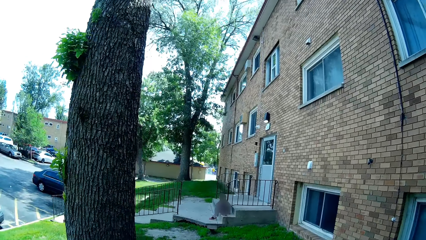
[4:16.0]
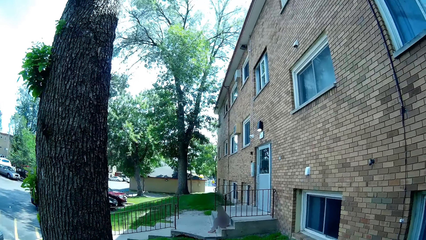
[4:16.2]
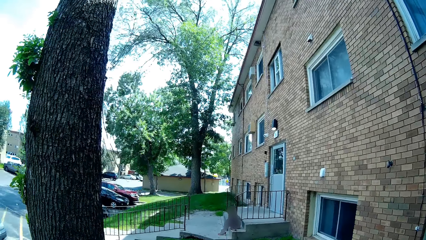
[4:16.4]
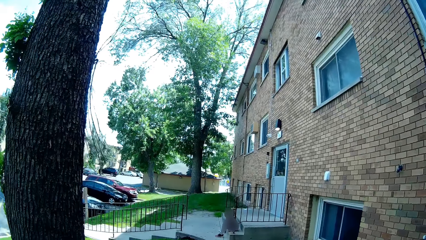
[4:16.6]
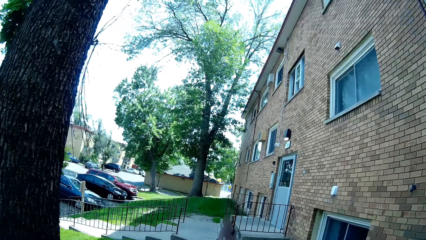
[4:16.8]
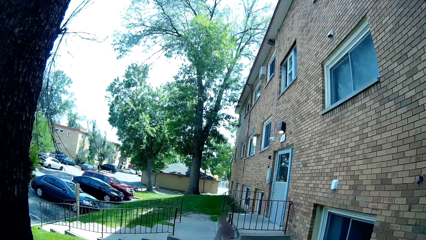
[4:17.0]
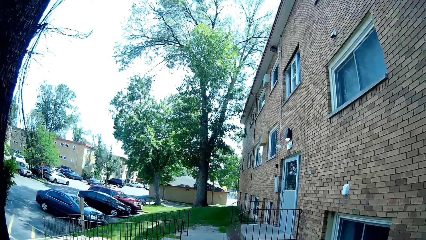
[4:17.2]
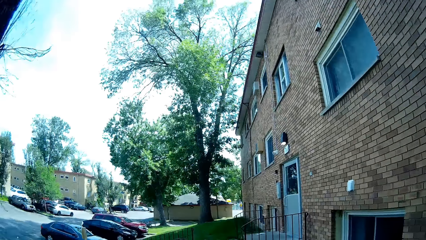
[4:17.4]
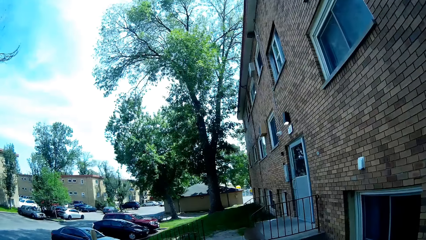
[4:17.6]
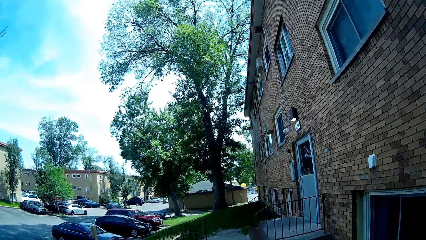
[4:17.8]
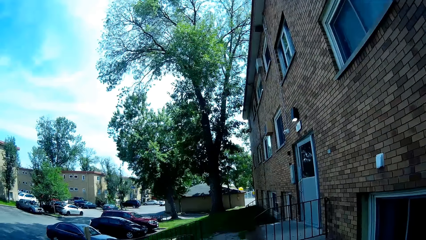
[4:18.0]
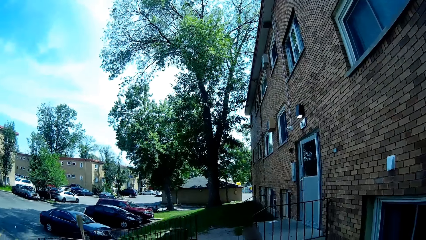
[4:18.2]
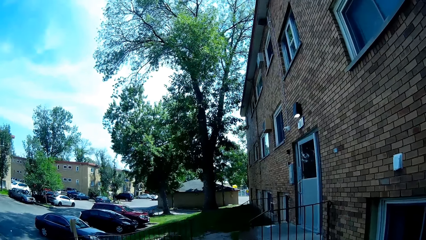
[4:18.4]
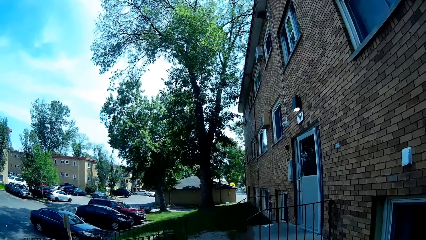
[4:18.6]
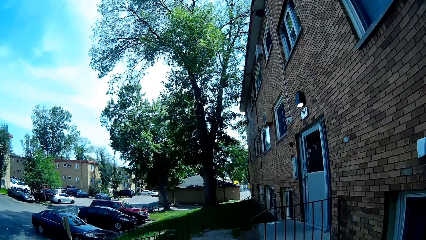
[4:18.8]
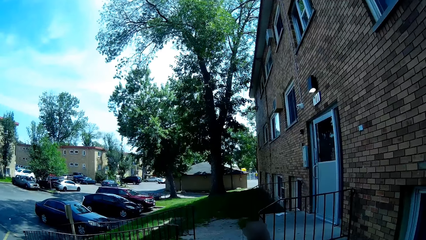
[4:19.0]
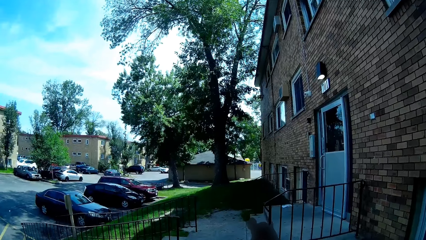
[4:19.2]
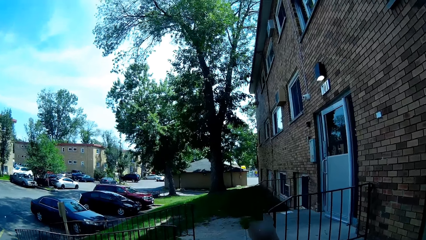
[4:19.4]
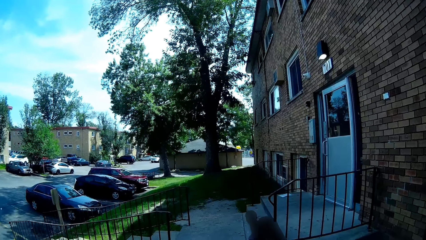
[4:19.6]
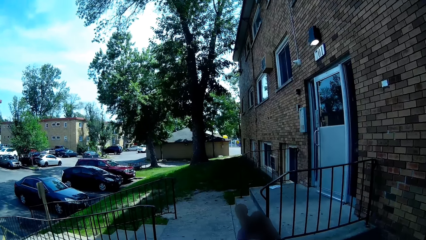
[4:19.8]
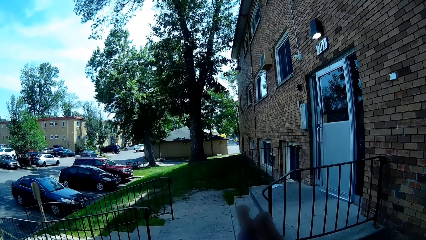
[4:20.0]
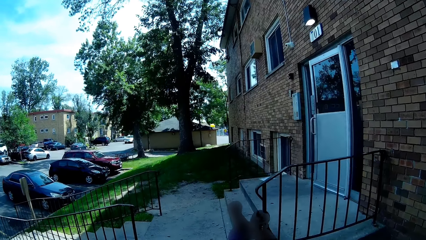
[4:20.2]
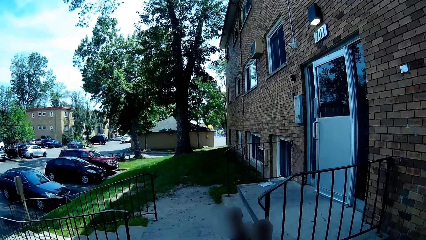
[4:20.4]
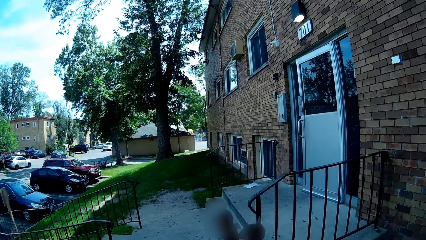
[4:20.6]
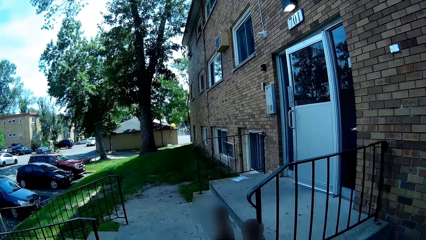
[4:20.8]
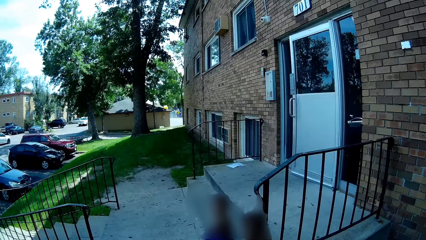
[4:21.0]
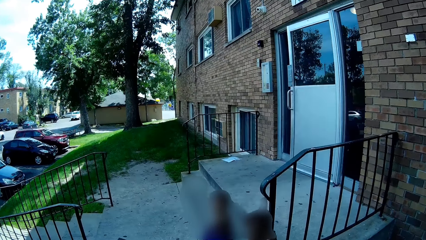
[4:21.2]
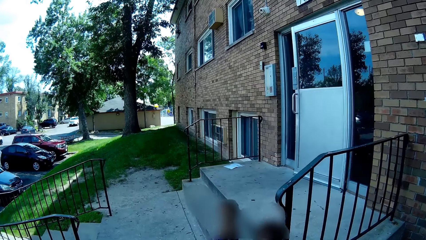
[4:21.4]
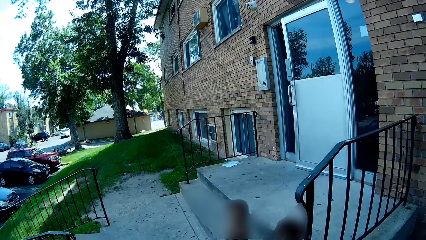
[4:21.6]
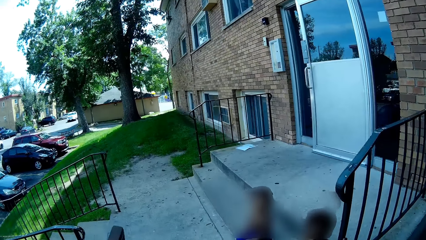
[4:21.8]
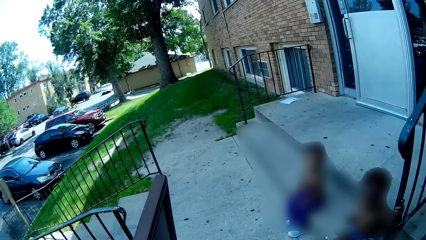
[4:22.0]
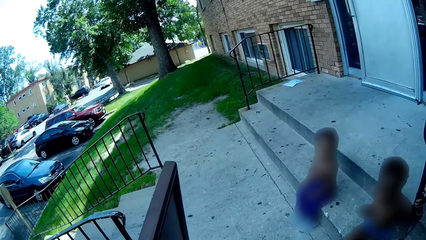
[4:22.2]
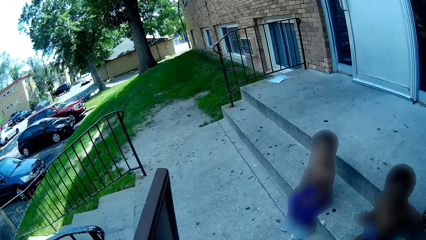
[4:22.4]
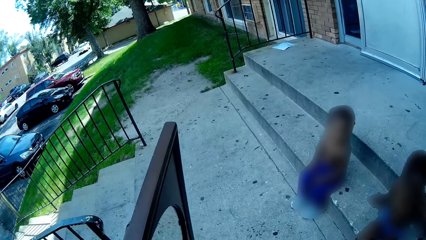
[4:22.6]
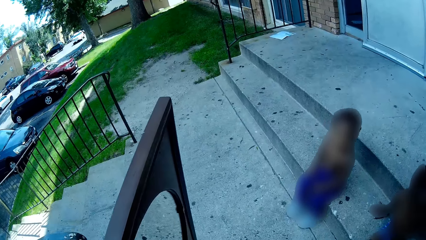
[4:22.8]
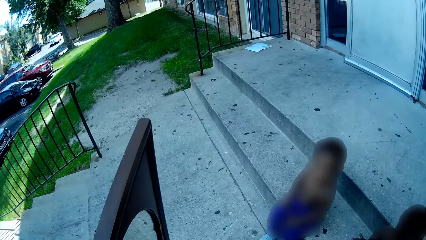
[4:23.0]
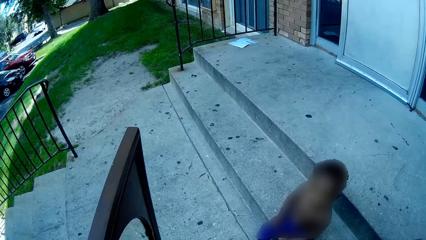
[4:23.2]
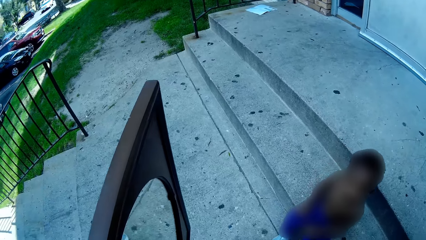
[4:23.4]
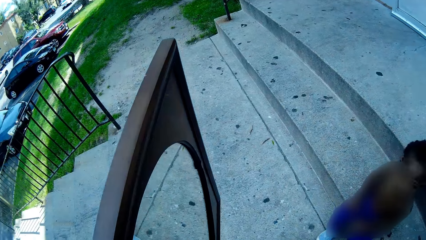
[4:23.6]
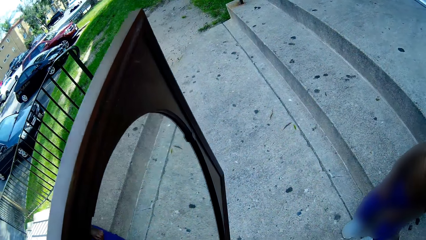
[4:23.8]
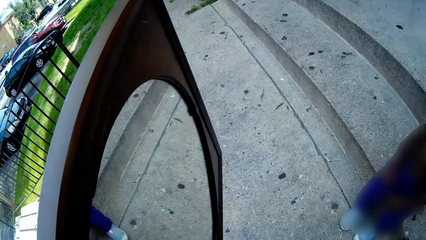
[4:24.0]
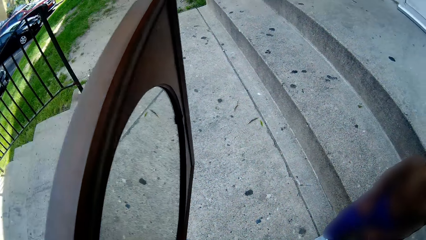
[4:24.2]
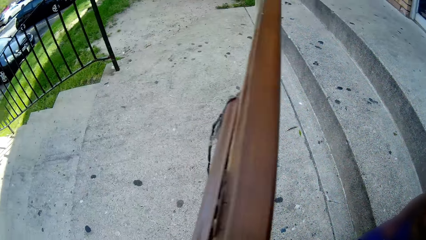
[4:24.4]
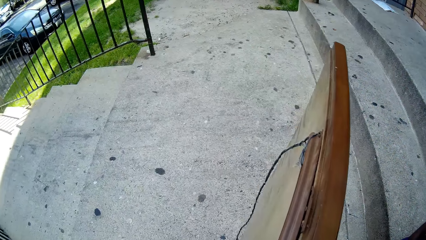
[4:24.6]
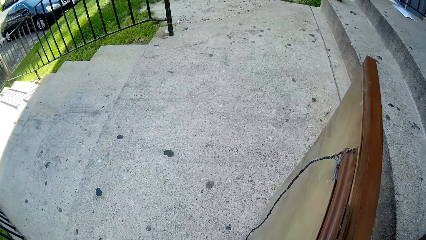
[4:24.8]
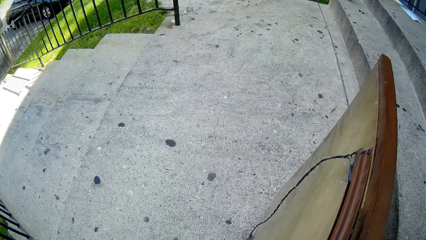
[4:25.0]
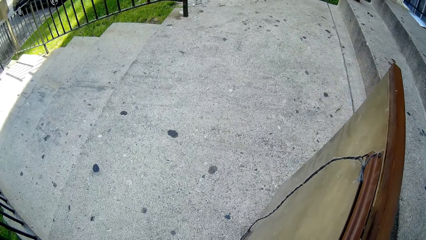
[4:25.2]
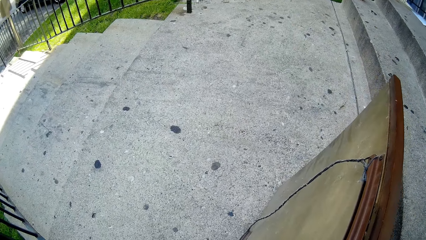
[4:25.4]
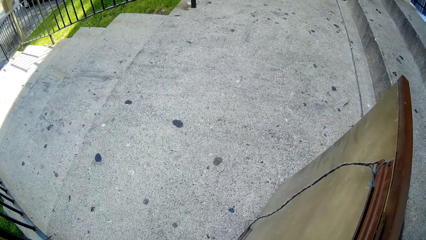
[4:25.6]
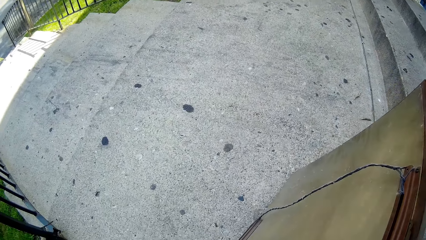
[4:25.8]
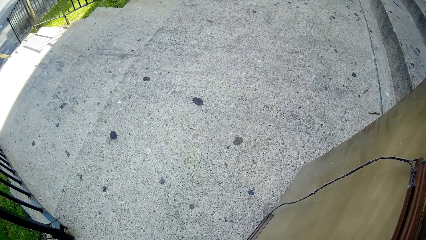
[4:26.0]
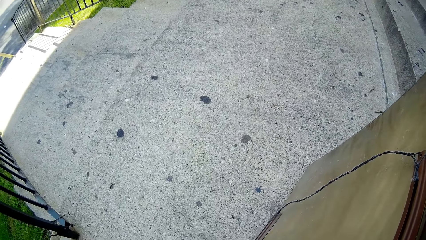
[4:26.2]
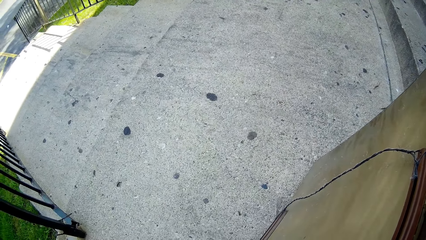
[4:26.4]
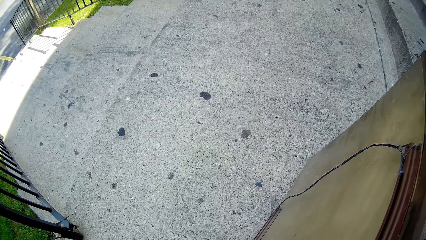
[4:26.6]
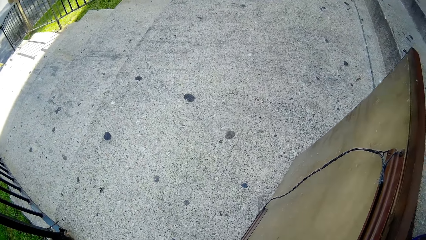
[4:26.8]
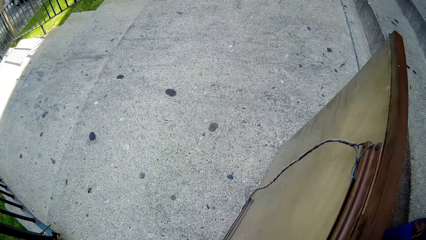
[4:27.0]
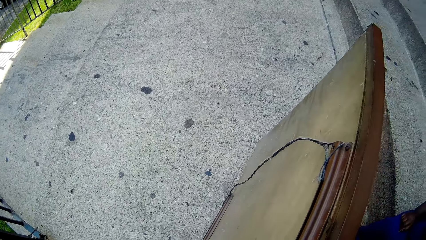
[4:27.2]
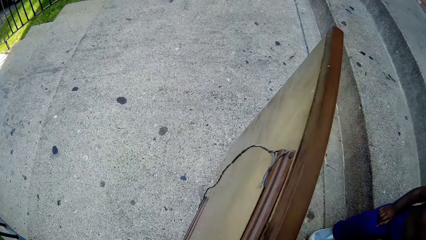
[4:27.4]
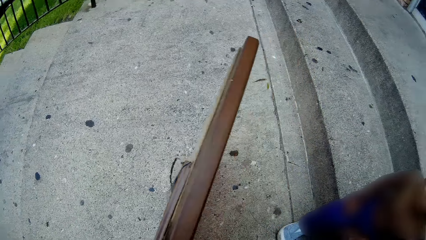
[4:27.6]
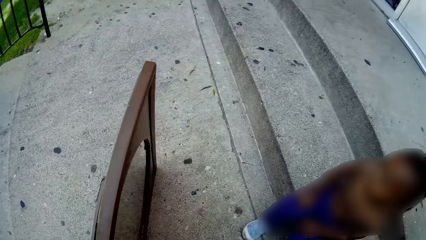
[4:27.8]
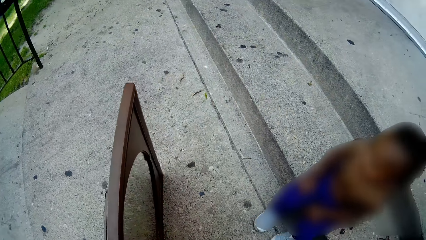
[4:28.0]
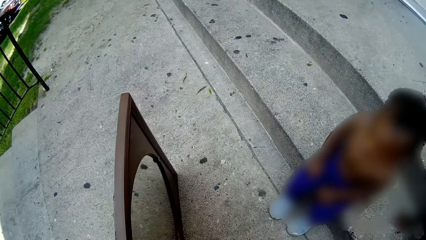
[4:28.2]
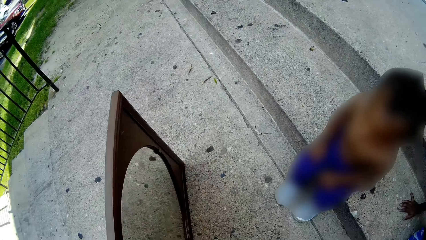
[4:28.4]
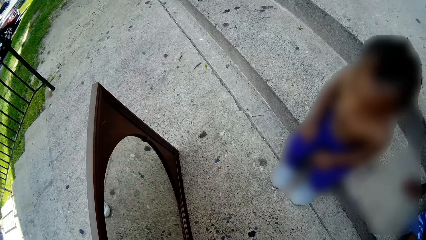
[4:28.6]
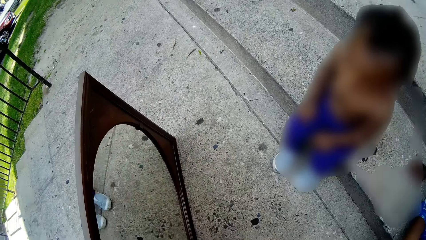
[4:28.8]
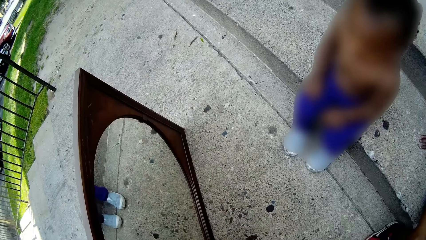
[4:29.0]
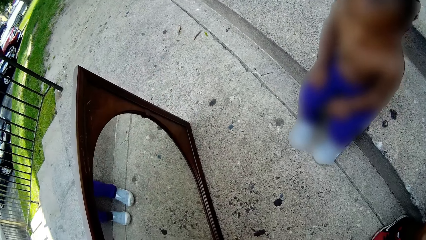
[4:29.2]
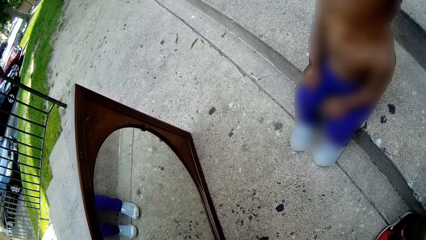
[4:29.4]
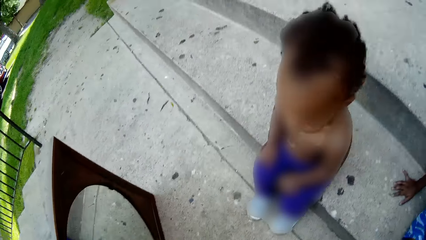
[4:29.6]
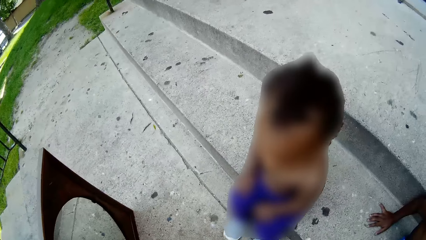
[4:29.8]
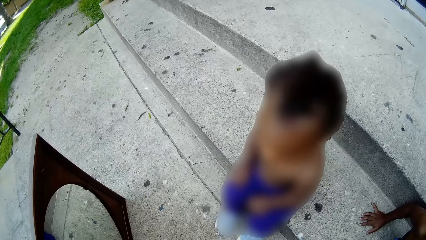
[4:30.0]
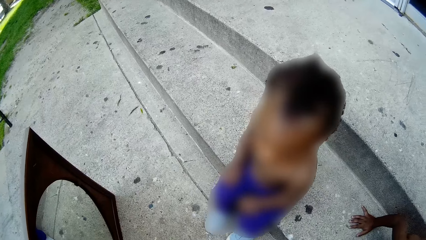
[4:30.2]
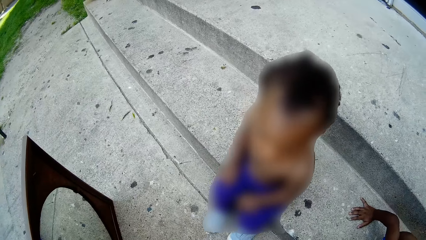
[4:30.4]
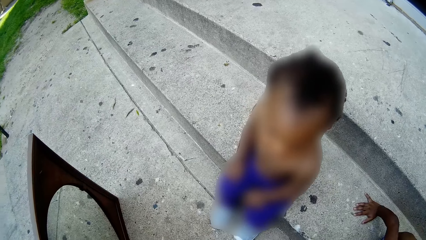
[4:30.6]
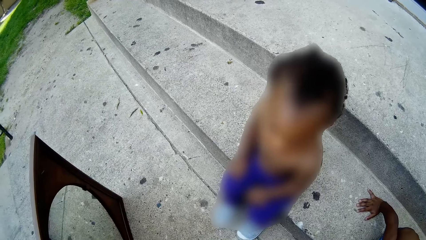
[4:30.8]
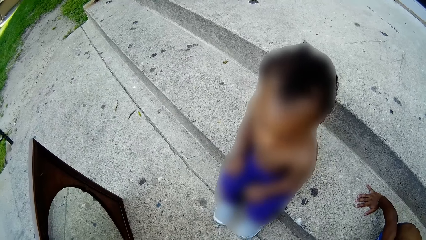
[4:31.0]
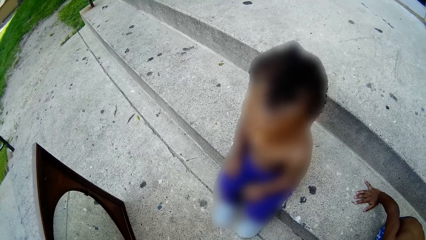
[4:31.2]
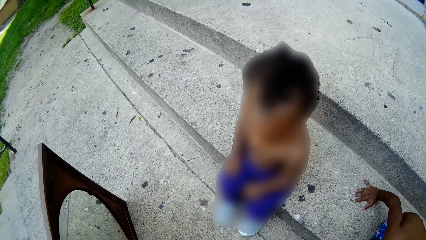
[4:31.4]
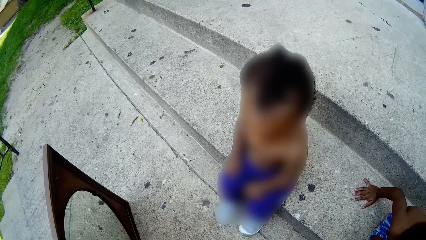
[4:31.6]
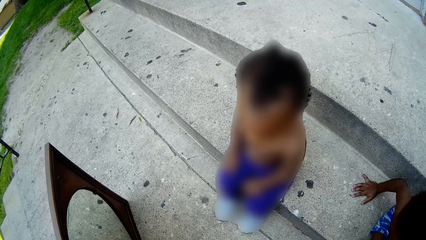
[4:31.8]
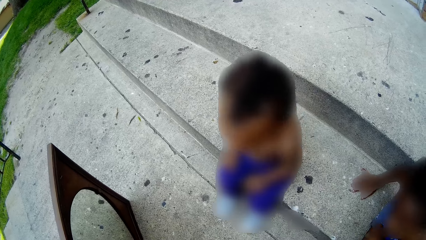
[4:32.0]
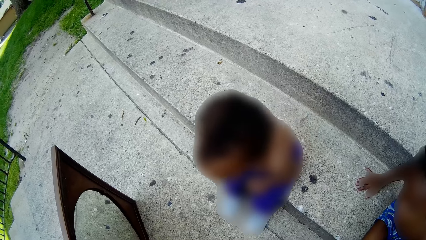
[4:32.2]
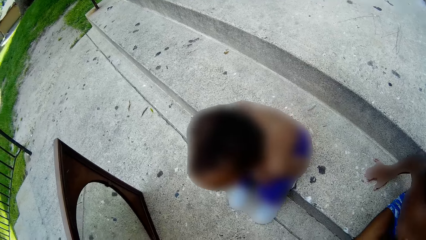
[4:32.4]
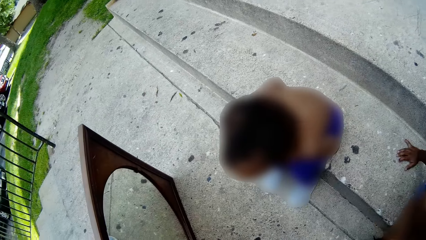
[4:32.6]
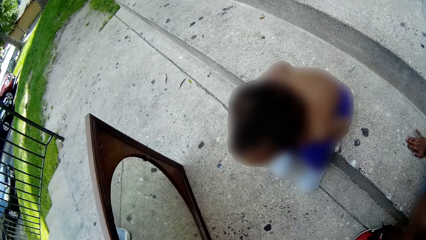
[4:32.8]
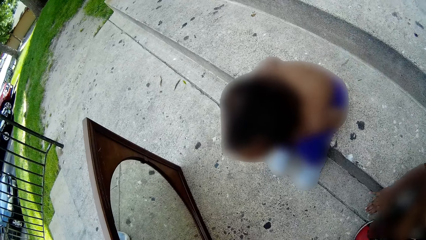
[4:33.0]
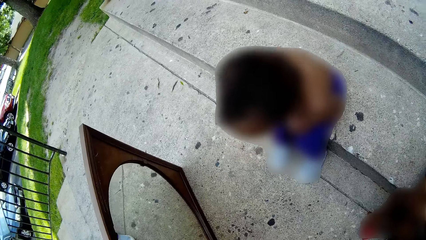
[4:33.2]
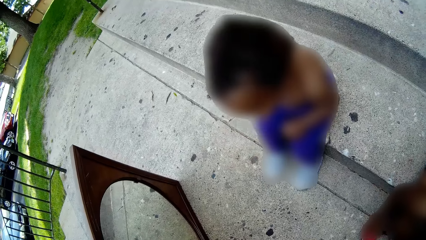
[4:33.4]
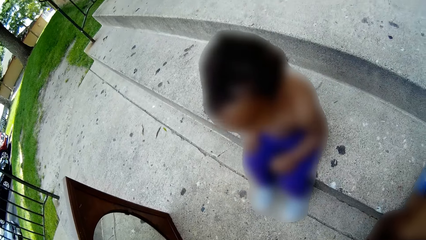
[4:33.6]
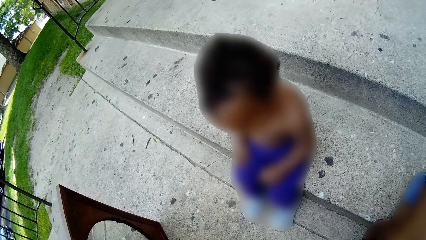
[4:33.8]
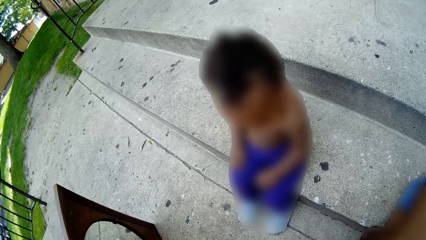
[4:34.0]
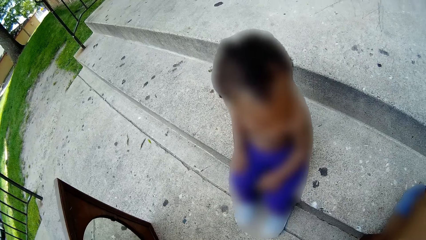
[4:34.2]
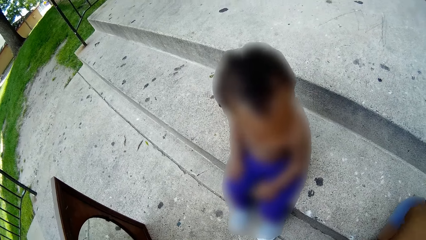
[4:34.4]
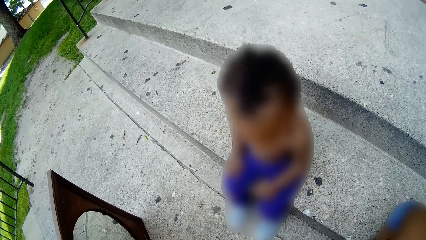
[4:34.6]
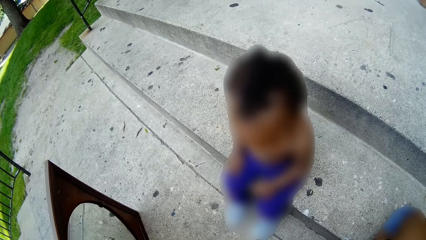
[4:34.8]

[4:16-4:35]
A child talks to the camera wearer. The camera wearer drops the mirror on the floor. A child looks in the mirror. Another child moves a hand away from the stair.
